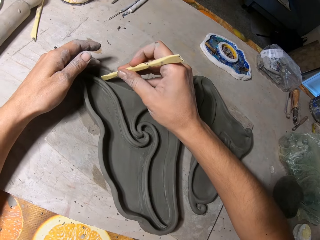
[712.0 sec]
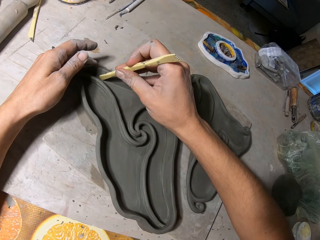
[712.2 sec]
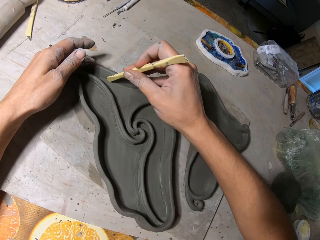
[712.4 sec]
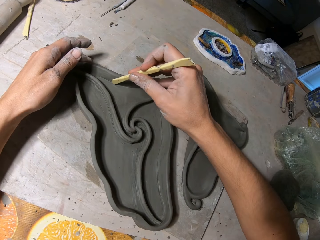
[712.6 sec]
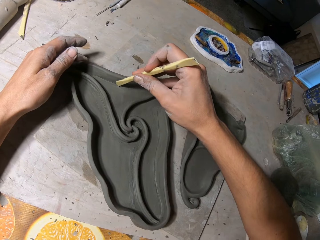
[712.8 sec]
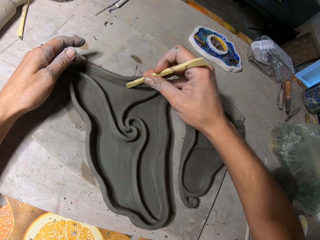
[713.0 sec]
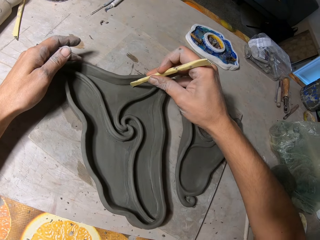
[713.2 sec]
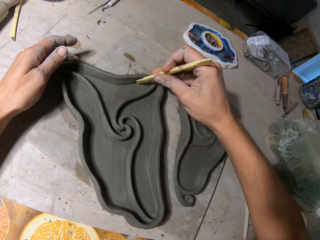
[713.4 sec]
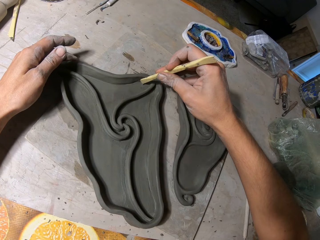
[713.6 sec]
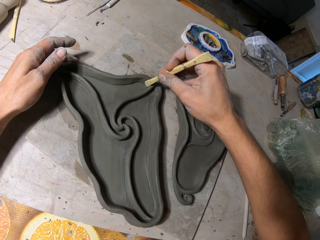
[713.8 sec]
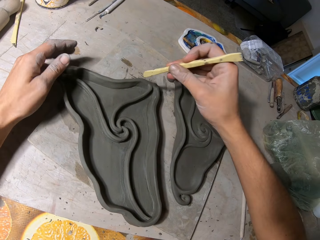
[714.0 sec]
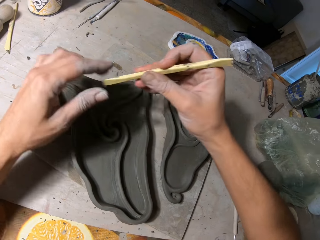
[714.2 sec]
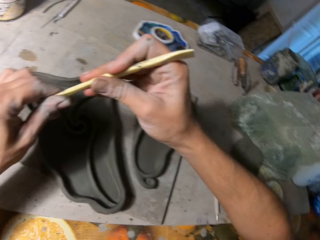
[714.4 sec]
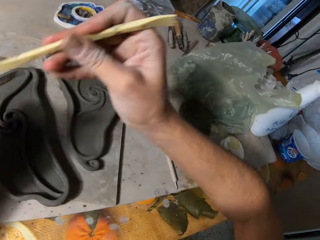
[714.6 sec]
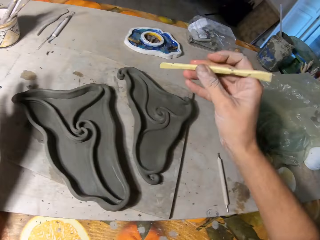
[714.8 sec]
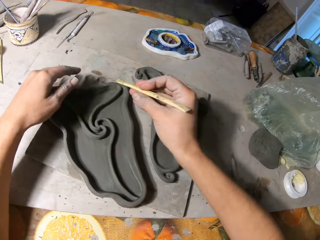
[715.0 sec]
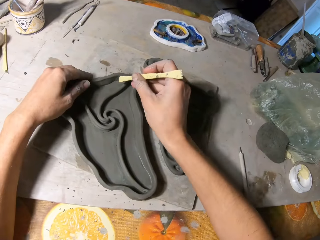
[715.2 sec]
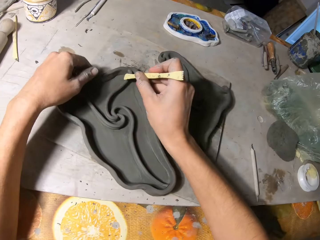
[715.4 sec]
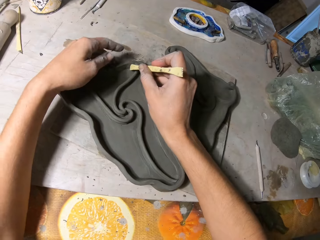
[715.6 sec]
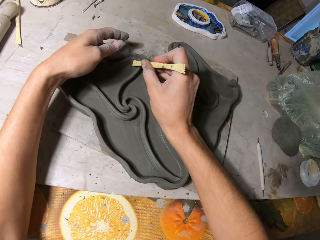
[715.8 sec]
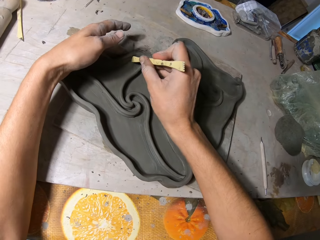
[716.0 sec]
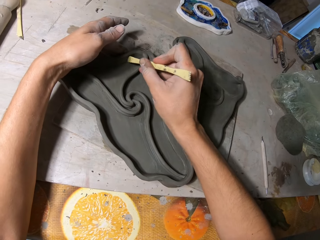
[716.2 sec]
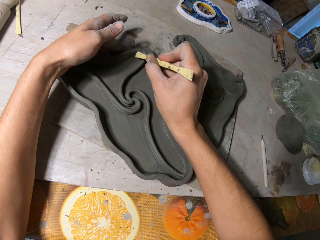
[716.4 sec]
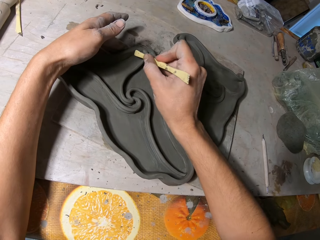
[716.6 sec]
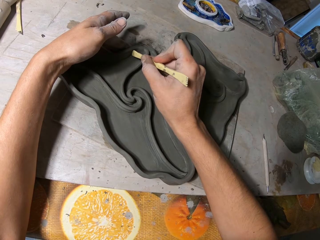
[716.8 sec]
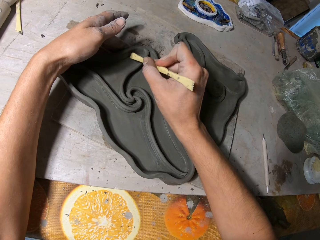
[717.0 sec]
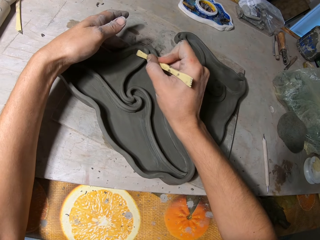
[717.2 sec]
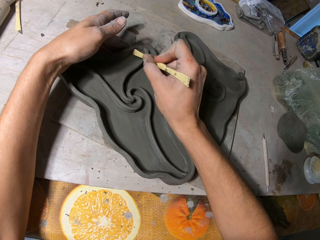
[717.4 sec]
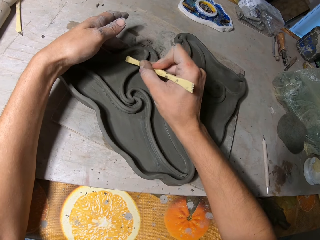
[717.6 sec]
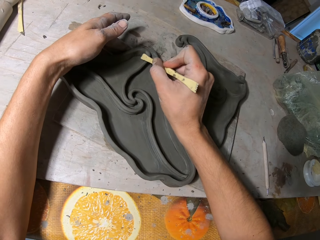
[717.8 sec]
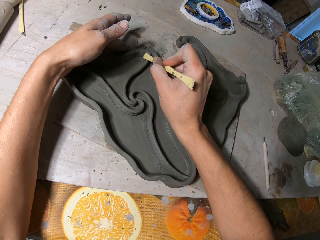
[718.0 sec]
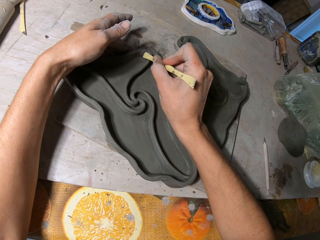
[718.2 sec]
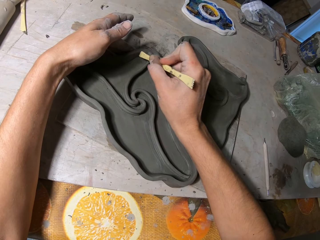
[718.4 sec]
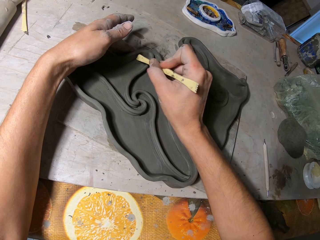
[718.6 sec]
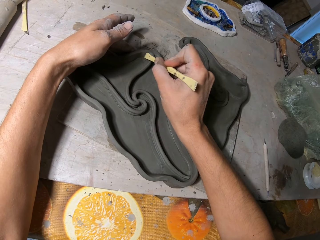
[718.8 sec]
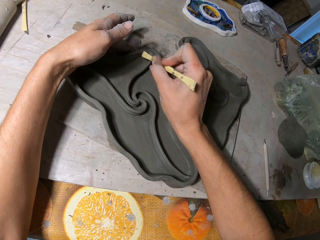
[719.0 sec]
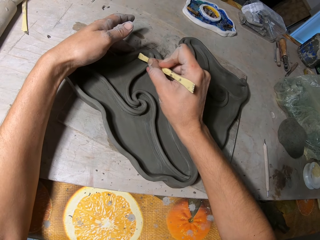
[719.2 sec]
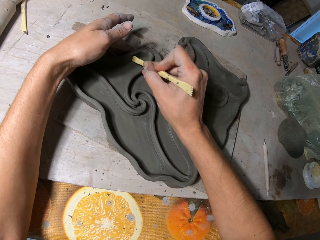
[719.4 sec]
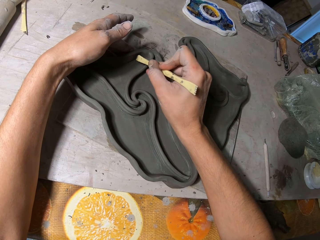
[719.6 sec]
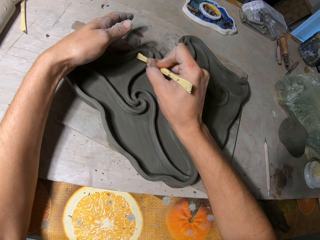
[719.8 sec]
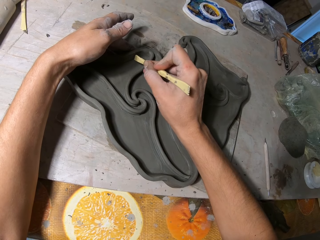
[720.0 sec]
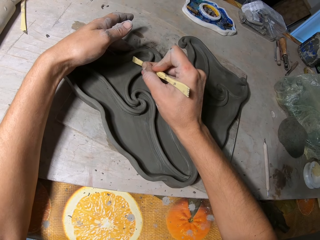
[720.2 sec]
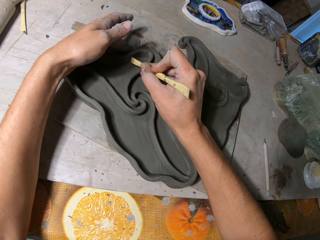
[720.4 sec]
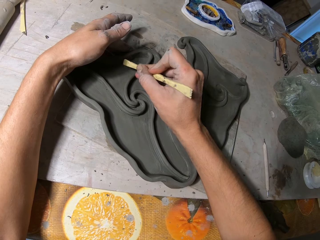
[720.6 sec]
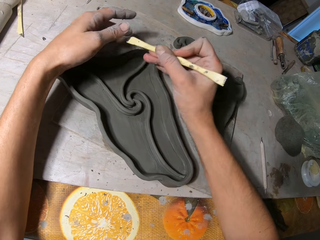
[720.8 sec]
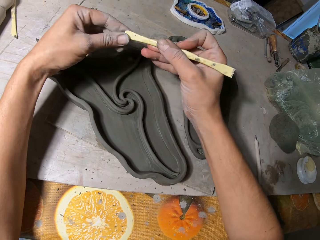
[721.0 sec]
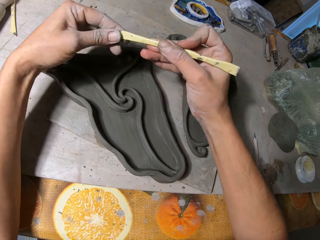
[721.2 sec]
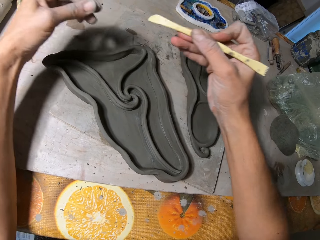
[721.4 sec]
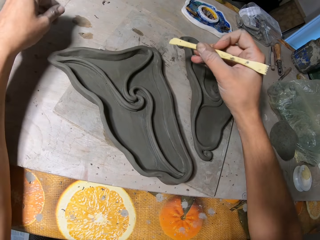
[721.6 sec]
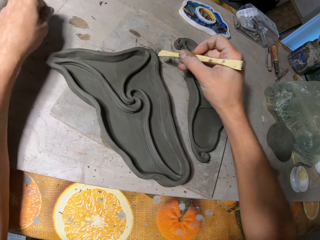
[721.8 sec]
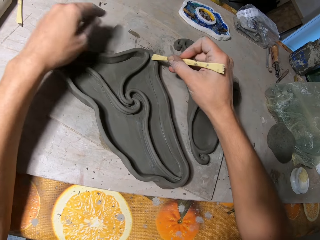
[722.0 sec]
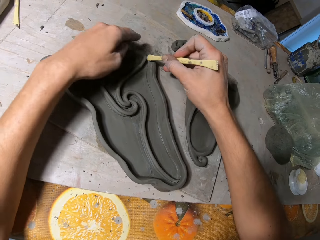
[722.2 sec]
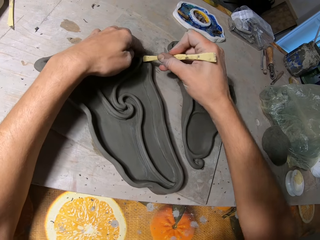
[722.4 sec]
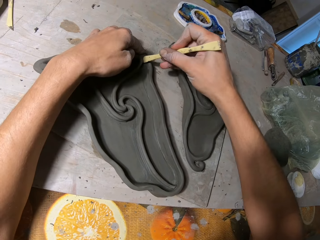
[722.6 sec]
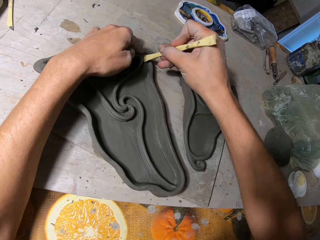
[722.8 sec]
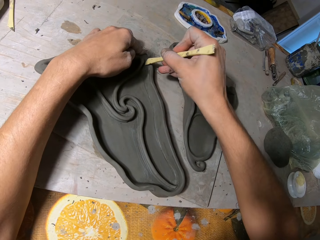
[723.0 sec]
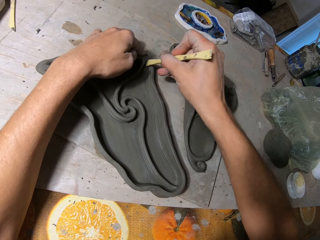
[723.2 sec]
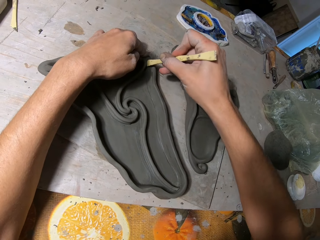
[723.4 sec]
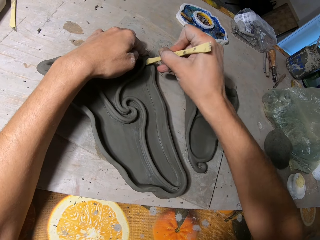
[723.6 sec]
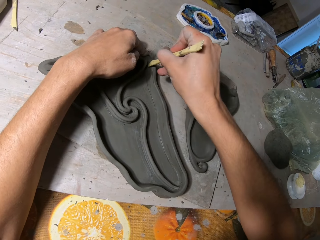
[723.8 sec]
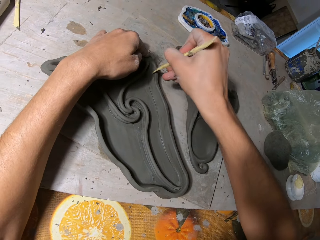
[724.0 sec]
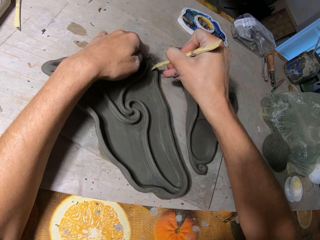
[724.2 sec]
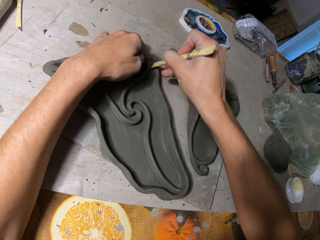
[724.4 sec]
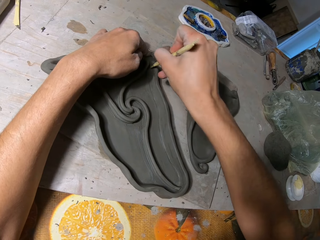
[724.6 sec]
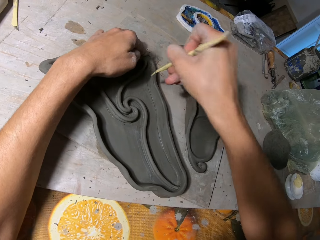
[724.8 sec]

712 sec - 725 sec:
The camera wearer holds the molded clay on the table with his left hand. He shapes the molded clay with the wooden clay knife in his right hand. He removes dirt from the wooden clay knife with his left hand. He holds the molded clay on the table with his left hand. He shapes the molded clay with the wooden clay knife in his right hand. He removes dirt from the wooden clay knife with his left hand. He dusts off dirt in his left hand on the table. He holds the molded clay on the table with his left hand. He shapes the molded clay with the wooden clay knife in his right hand.

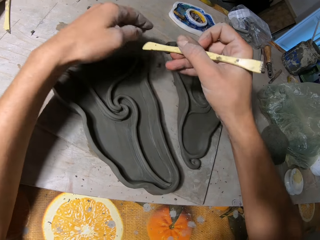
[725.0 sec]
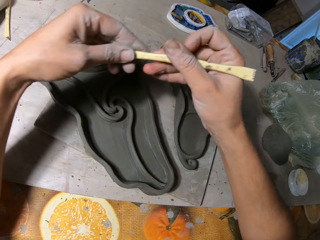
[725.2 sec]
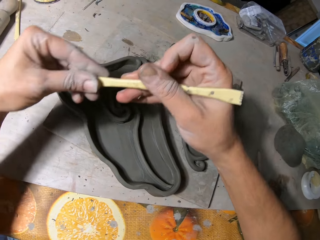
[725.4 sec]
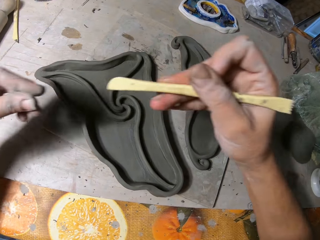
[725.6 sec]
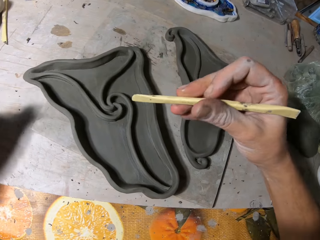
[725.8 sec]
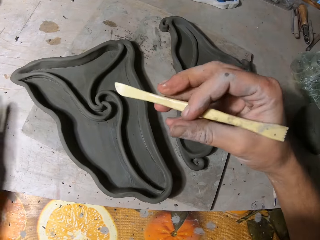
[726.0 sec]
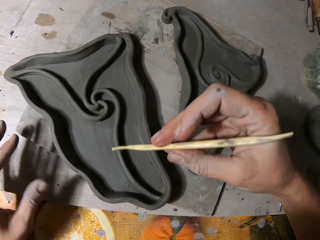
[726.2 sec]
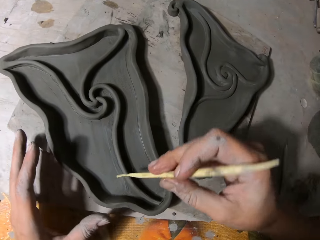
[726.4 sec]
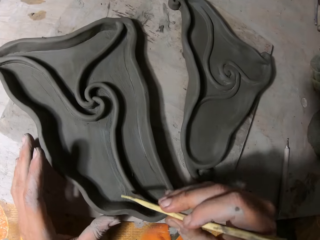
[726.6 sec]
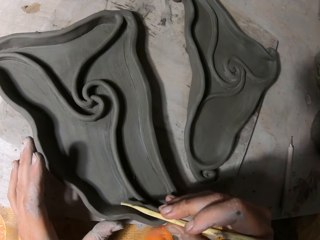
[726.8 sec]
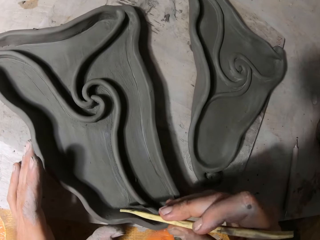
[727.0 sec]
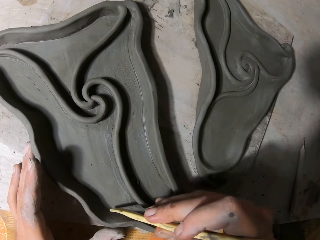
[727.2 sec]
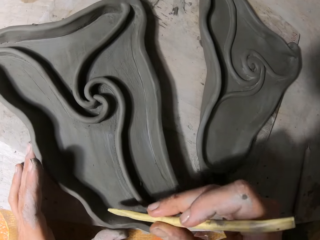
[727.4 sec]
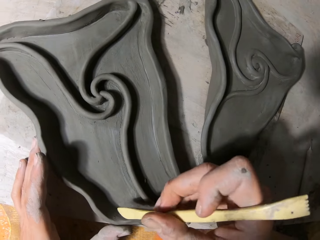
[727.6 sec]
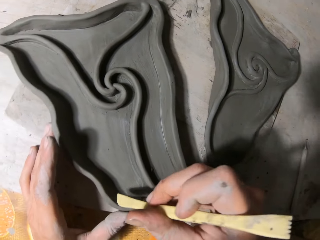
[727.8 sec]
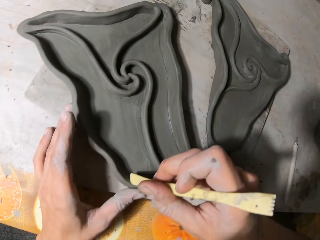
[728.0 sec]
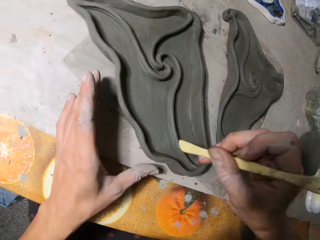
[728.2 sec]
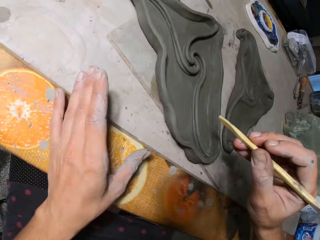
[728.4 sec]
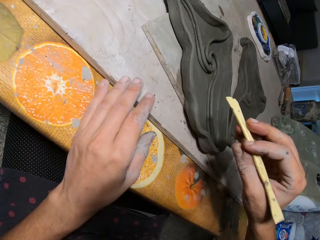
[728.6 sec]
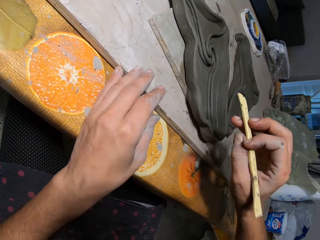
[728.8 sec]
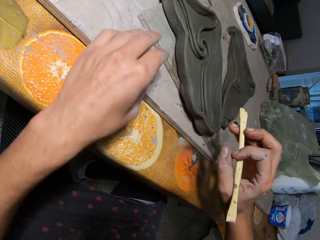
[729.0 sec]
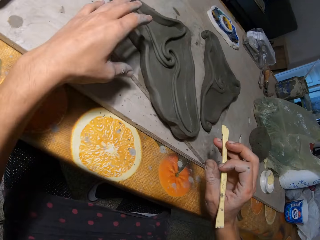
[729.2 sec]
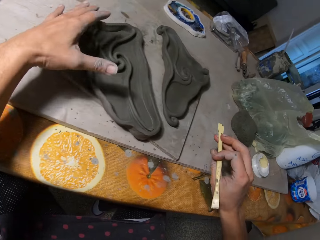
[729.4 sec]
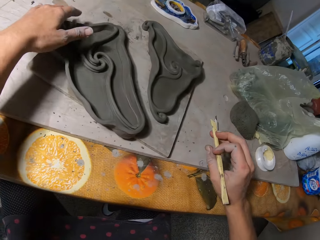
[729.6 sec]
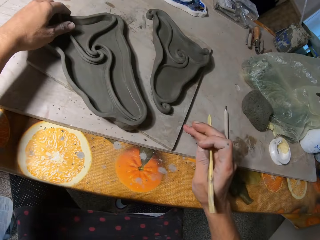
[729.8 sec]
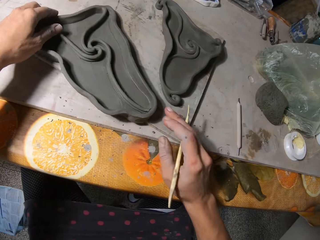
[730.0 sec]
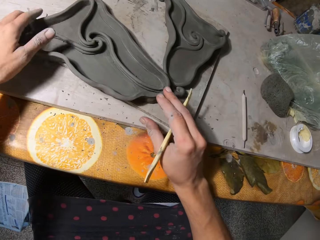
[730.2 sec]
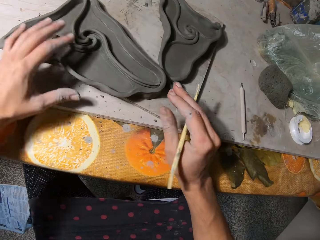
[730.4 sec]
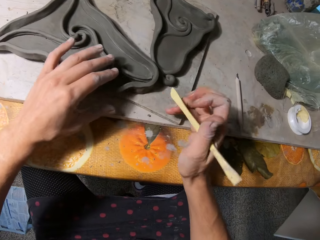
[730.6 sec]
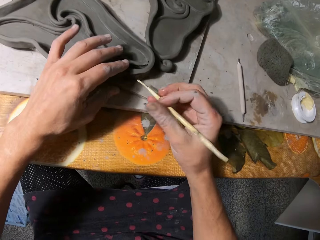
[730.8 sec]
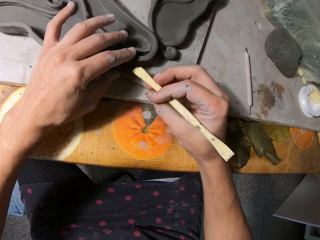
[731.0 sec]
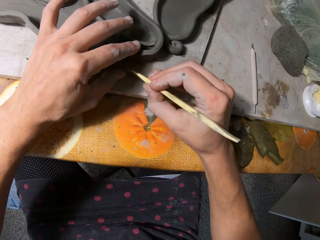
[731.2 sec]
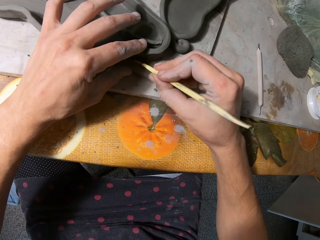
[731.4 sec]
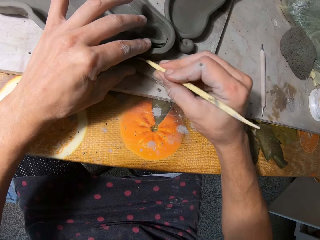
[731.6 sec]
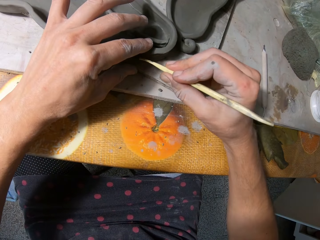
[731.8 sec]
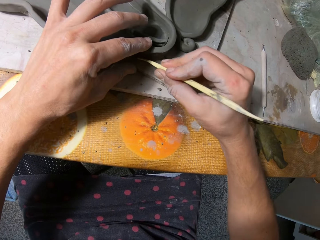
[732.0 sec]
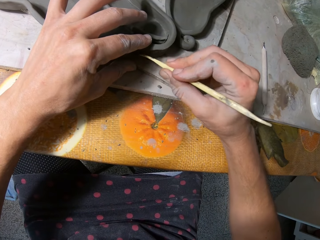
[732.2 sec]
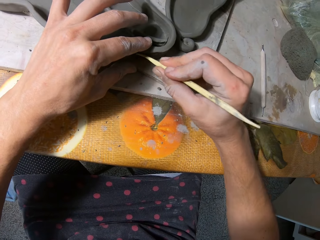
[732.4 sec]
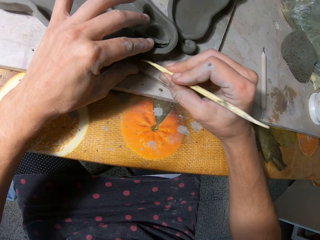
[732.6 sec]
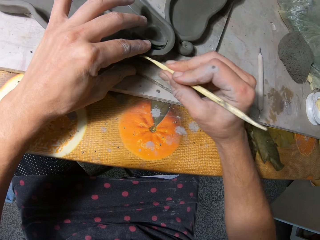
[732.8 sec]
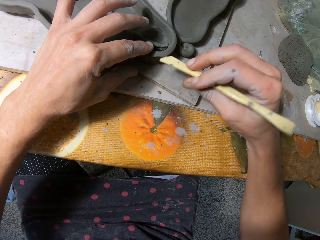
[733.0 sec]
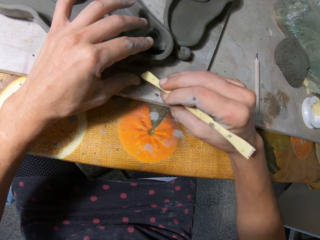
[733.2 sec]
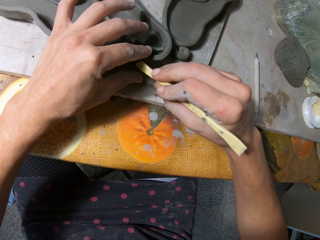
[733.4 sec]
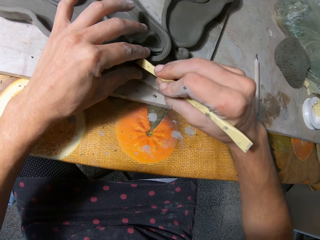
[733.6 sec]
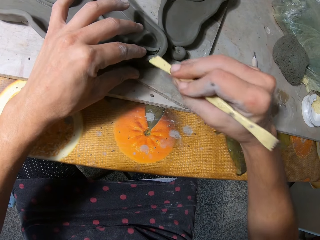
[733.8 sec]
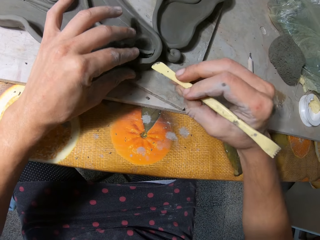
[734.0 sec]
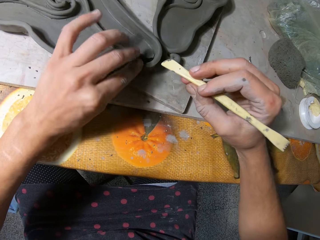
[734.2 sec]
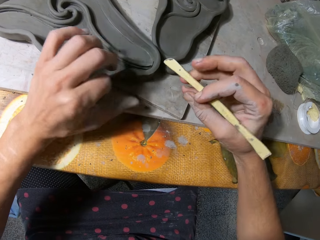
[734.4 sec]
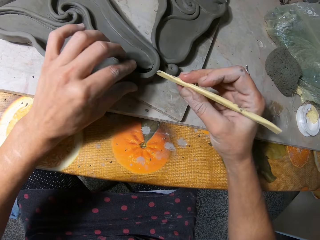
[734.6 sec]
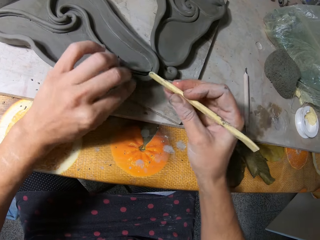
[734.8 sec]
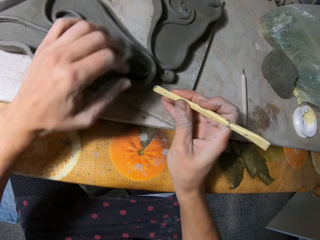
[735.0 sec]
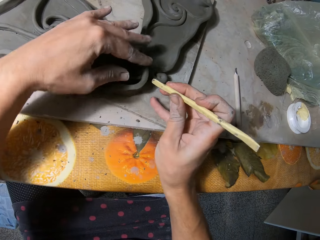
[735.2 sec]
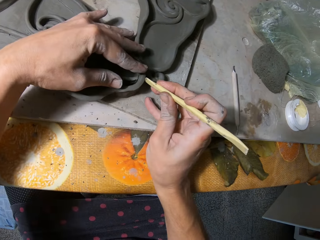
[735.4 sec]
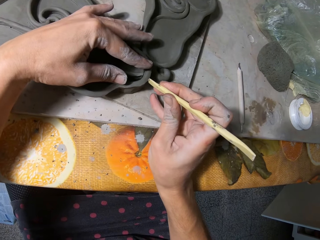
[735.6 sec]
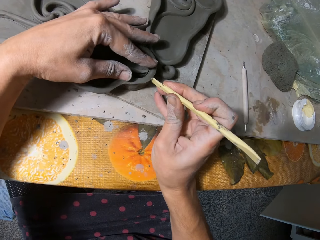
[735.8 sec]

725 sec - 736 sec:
The camera wearer removes dirt from the wooden clay knife with his left hand. He drops the mold on the table. He holds the molded clay on the table with his left hand. He shapes the molded clay with the wooden clay knife in his right hand. He adjusts the molded clay on the table with his left hand. He shapes the molded clay with the wooden clay knife in his right hand. He wipes dirt from the molded clay with his left hand. He shapes the molded clay with the wooden clay knife in his right hand.
